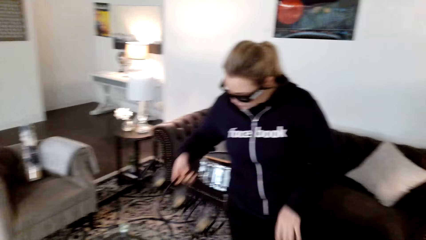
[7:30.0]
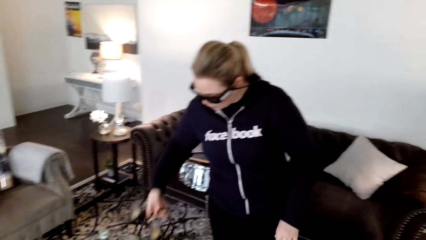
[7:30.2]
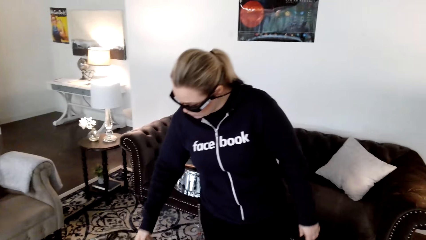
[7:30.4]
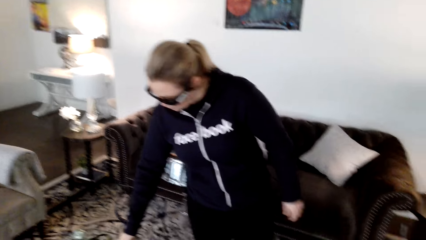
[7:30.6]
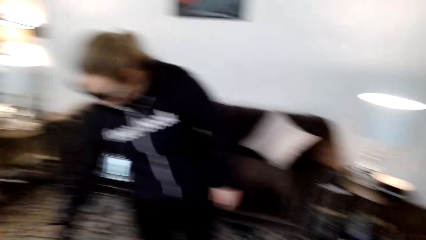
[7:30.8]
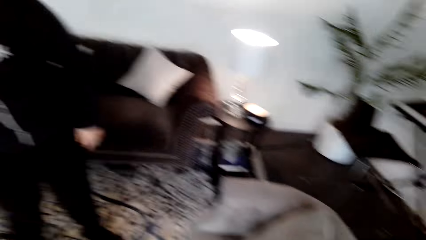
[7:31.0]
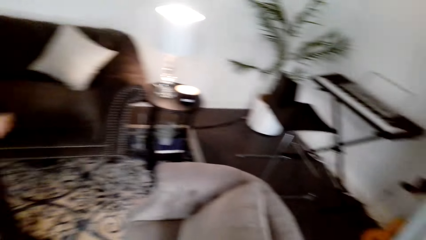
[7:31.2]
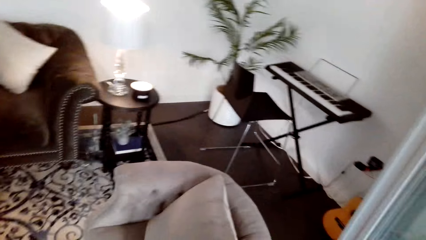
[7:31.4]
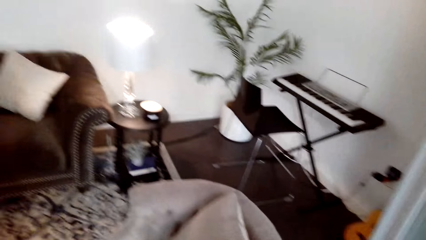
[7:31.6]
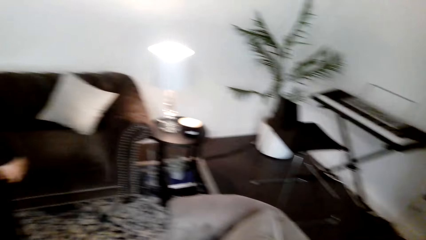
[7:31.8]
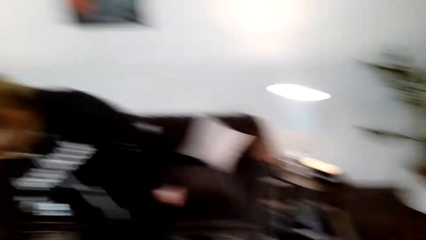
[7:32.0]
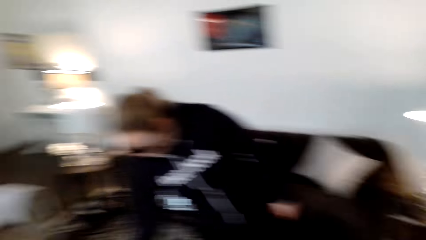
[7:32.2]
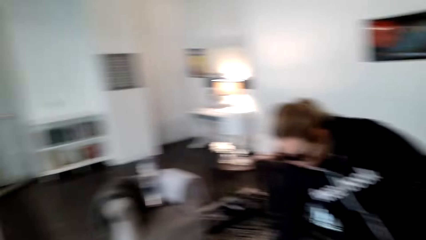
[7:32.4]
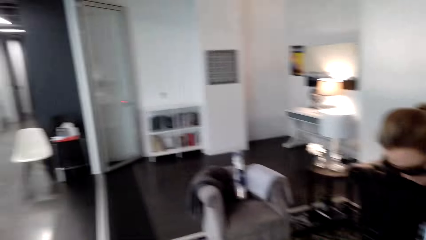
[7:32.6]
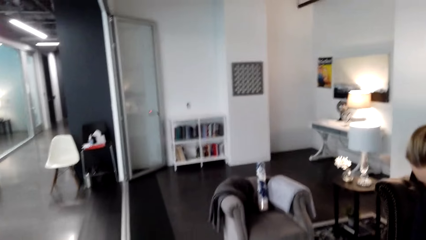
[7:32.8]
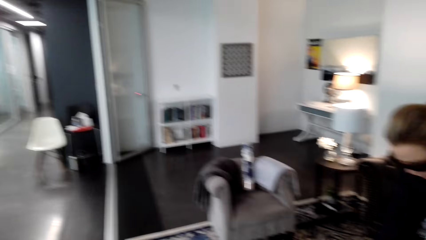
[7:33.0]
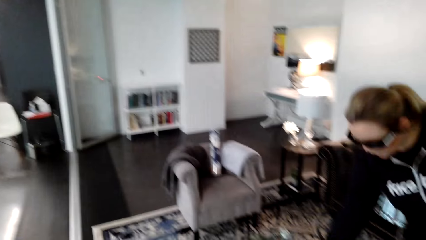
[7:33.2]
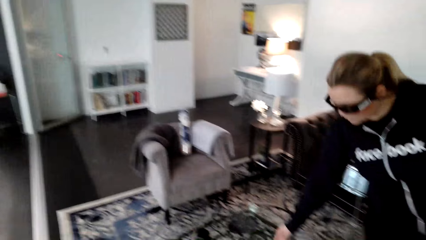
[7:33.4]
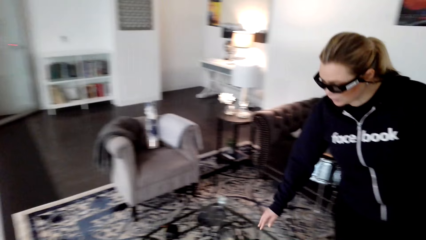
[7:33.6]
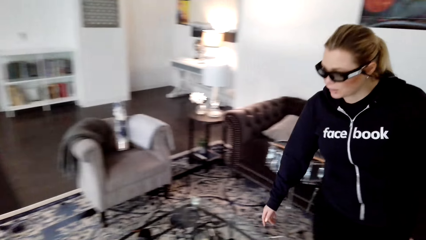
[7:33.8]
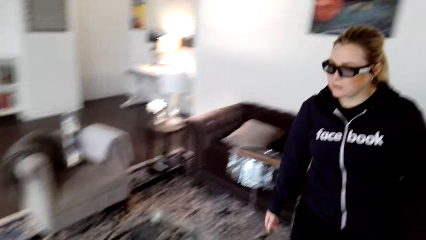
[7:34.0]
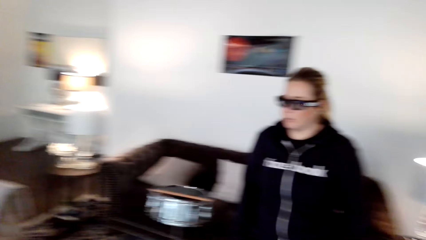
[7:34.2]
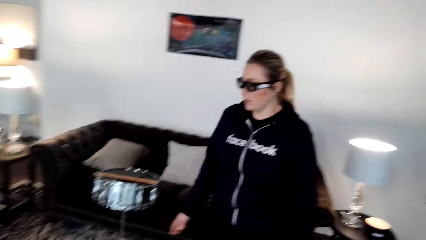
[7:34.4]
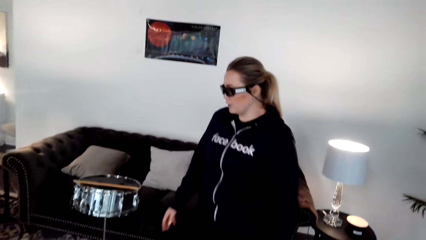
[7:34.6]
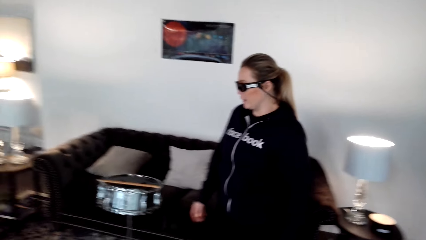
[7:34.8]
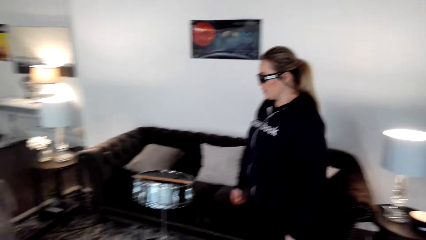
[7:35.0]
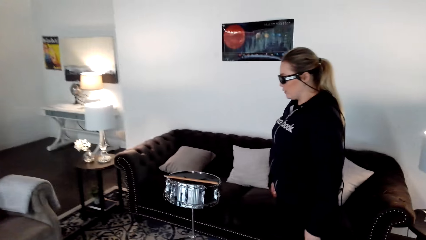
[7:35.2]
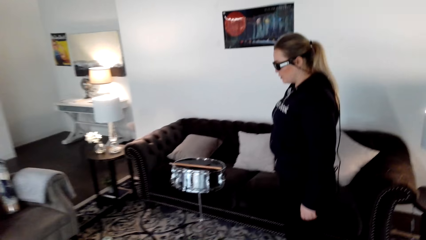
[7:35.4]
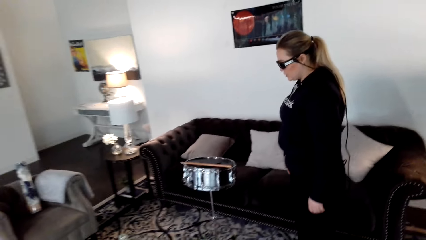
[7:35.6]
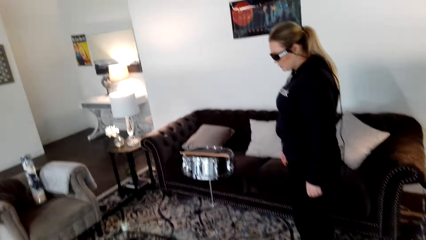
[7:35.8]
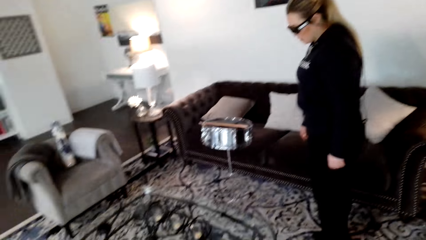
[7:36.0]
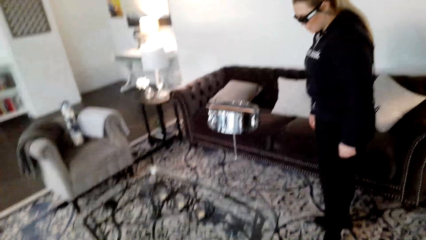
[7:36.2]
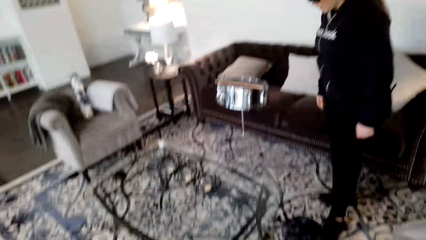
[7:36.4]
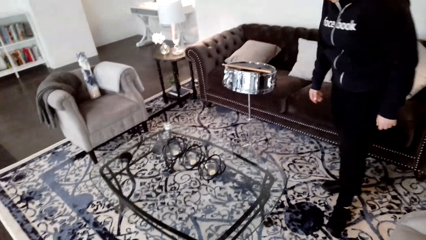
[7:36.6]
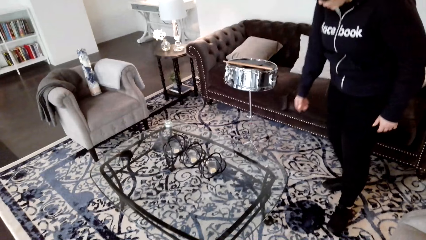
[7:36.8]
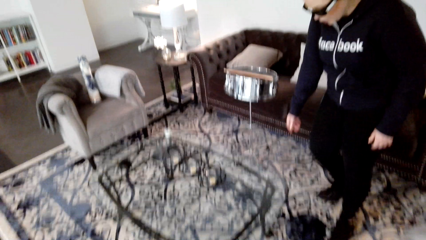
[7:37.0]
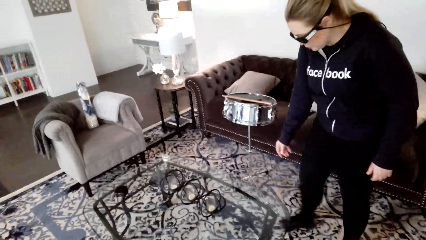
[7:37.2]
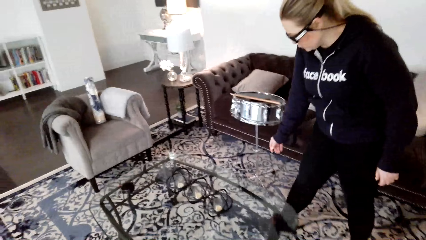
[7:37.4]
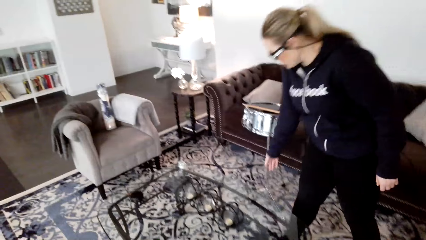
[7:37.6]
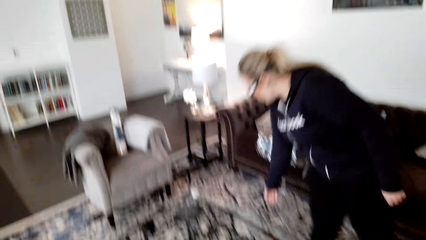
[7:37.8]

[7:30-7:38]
A person puts the candle holder down.

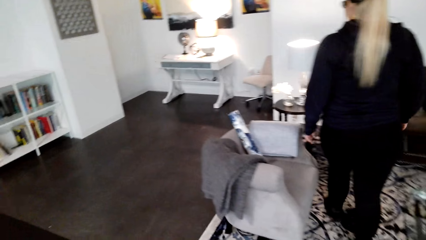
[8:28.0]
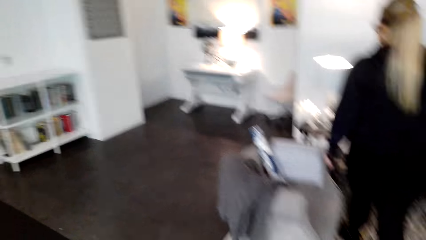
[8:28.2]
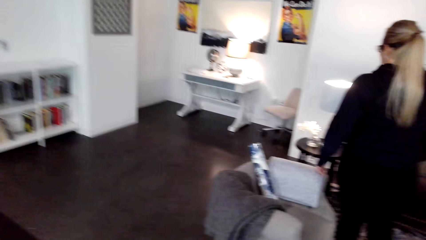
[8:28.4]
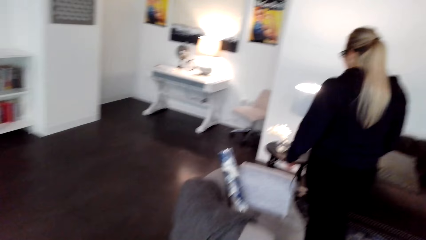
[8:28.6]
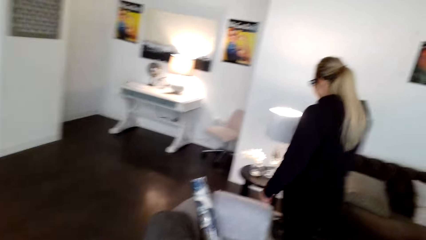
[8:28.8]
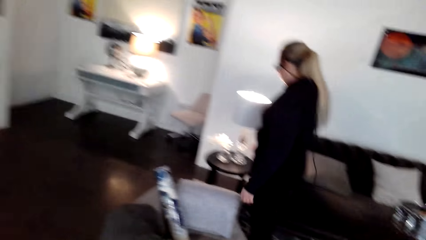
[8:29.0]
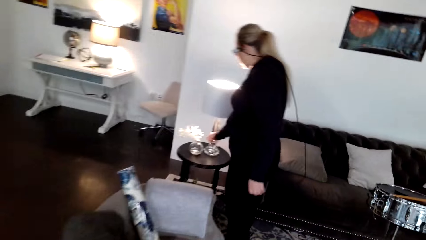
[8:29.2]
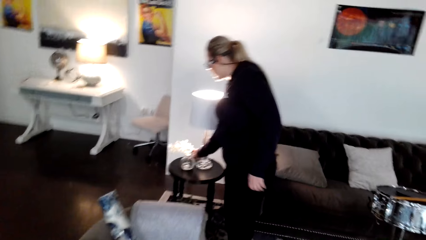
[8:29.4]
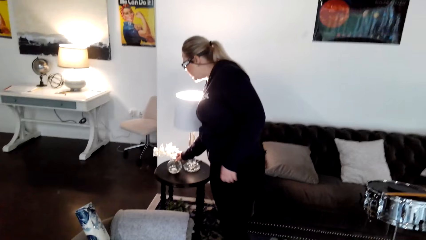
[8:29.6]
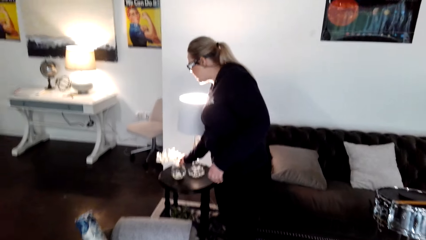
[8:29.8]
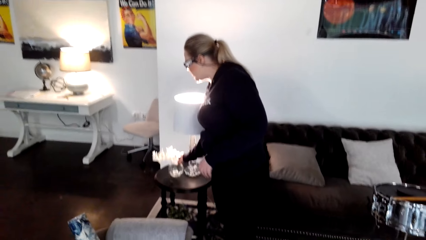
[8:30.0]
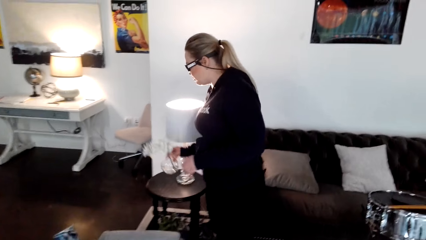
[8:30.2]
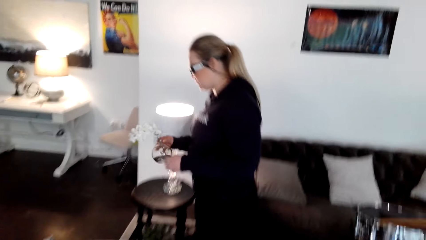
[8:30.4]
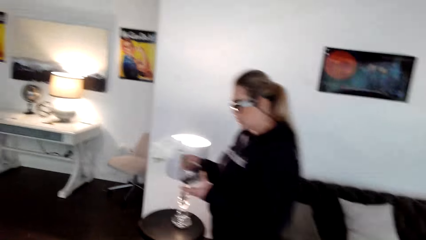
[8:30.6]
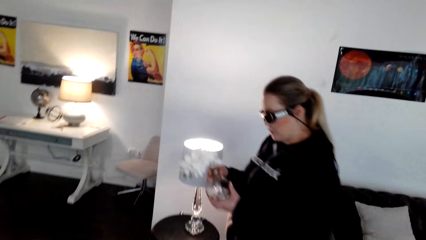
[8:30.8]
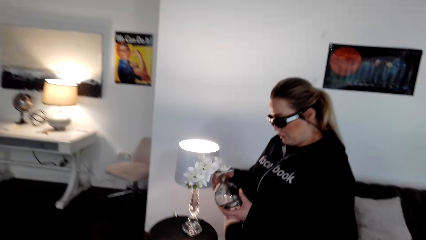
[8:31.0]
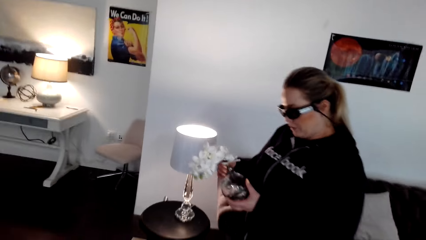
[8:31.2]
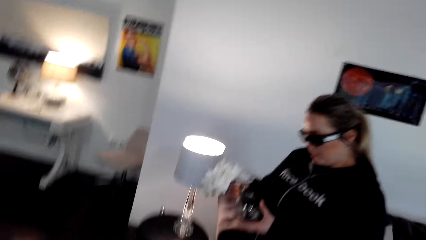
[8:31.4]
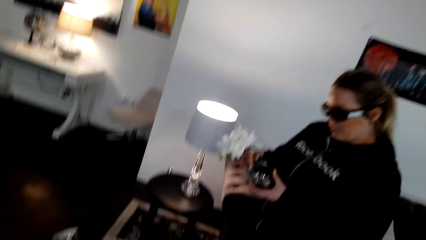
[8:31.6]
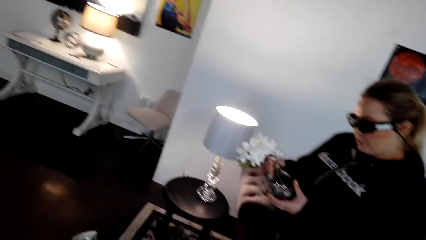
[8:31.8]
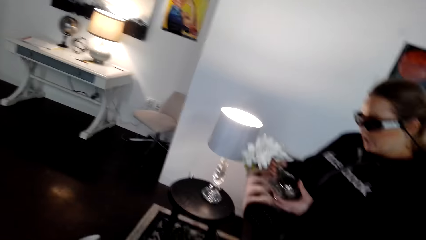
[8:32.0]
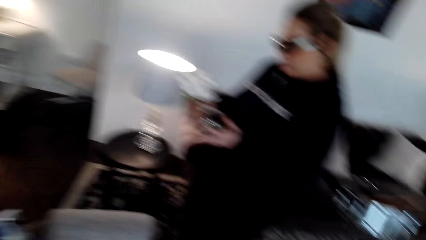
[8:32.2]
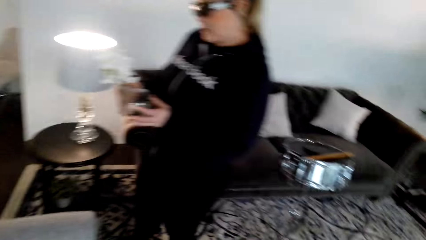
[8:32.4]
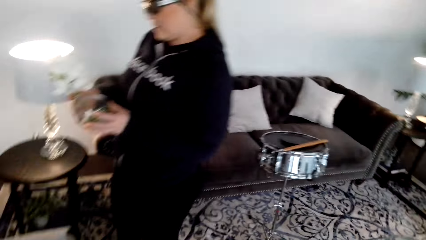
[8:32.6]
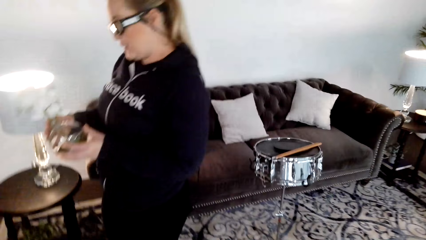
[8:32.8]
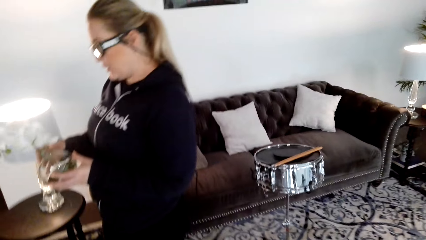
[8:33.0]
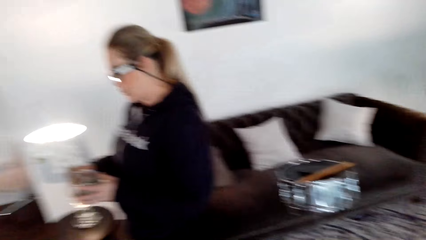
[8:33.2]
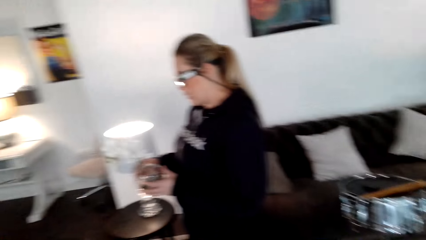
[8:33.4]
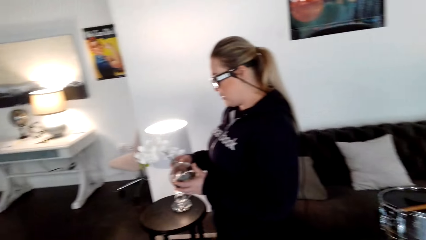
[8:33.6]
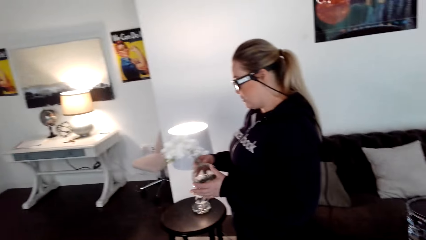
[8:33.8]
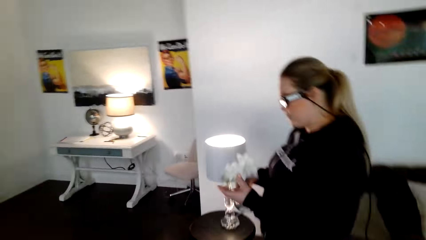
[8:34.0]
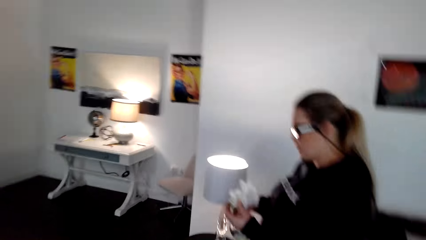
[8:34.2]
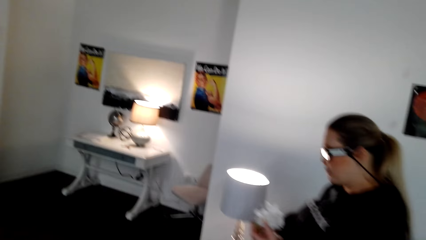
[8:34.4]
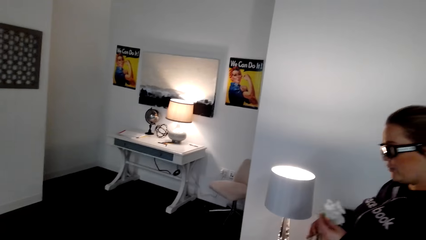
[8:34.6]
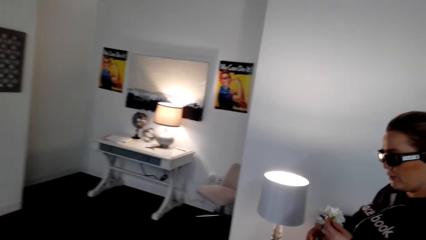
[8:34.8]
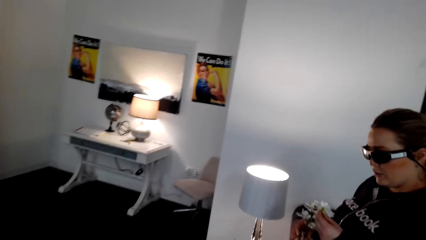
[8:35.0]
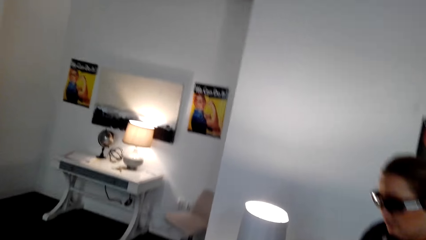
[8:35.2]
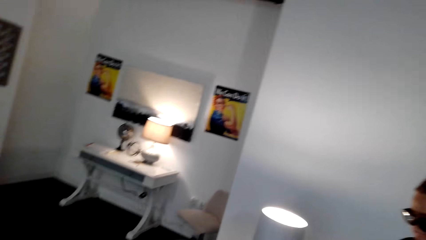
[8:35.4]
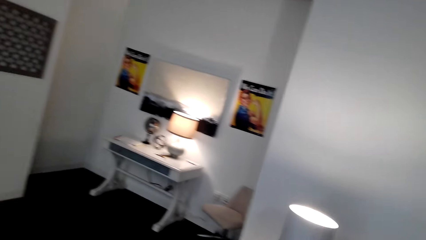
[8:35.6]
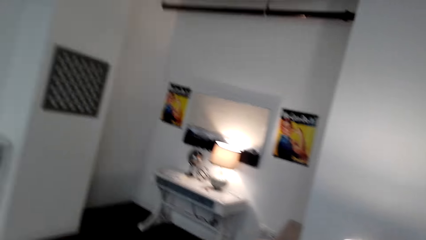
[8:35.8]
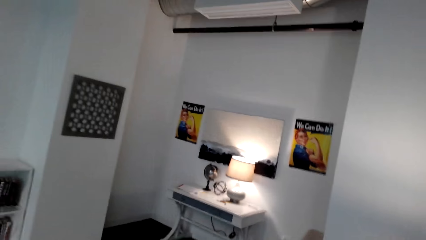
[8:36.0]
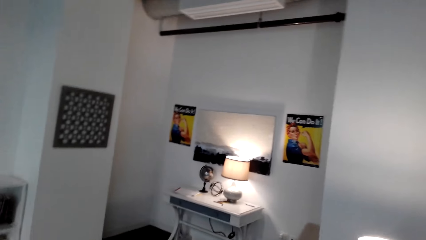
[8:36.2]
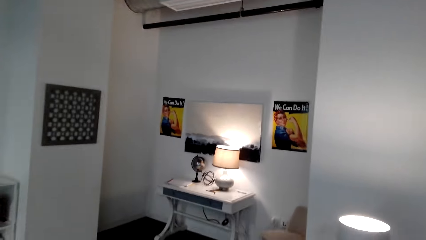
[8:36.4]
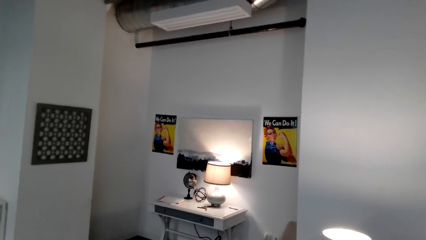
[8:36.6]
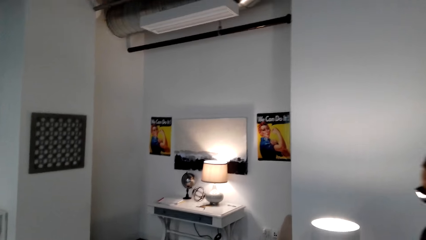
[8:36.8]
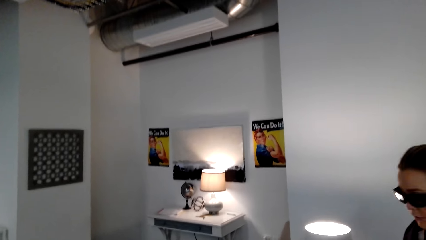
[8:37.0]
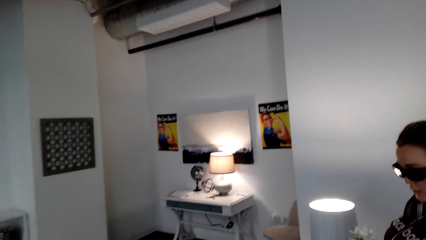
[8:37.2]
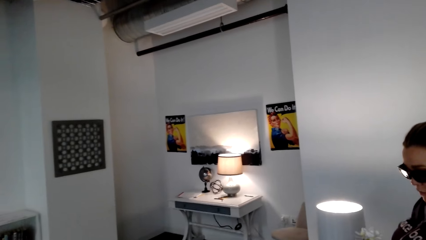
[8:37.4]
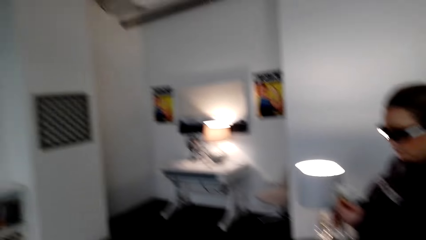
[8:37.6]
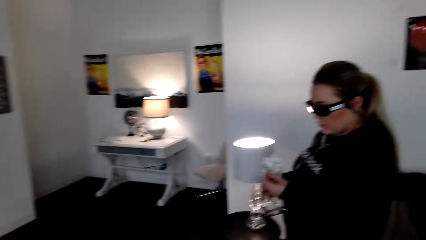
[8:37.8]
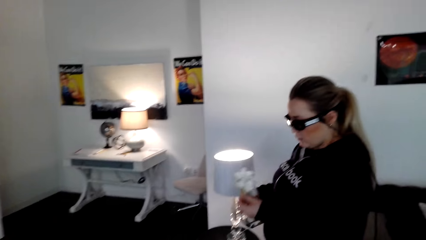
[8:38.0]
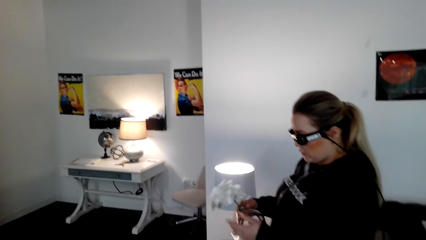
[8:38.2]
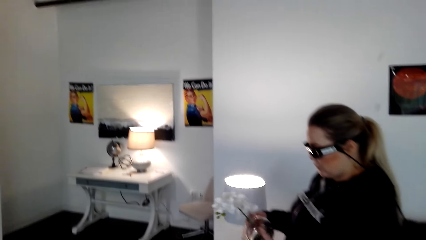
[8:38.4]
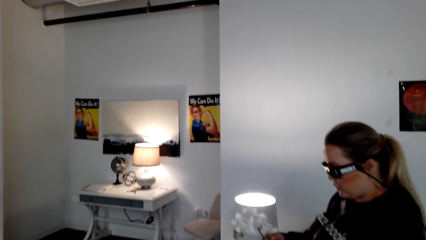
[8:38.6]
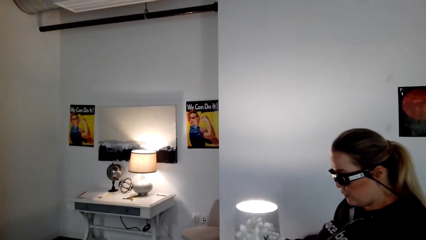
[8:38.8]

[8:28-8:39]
A person lifts up the flower vase and holds the flower vase.
